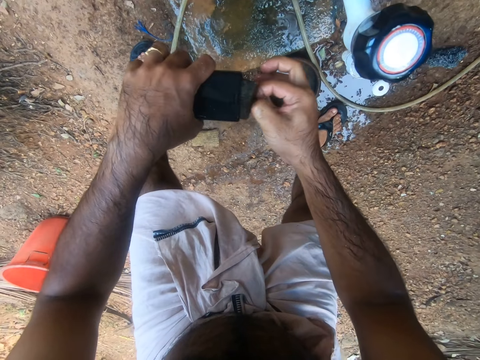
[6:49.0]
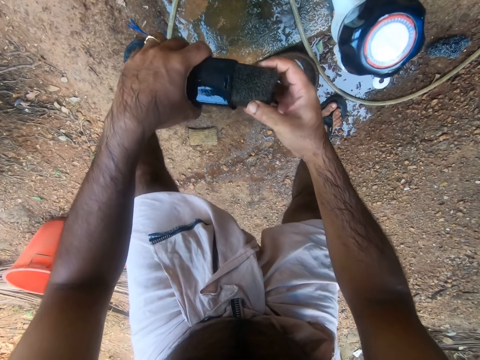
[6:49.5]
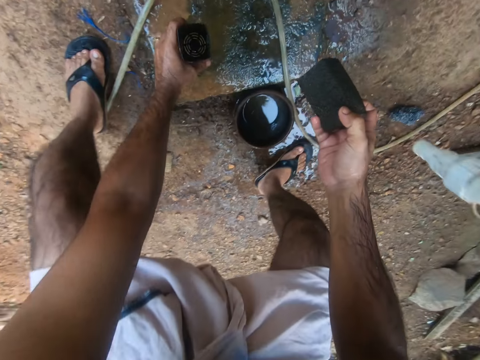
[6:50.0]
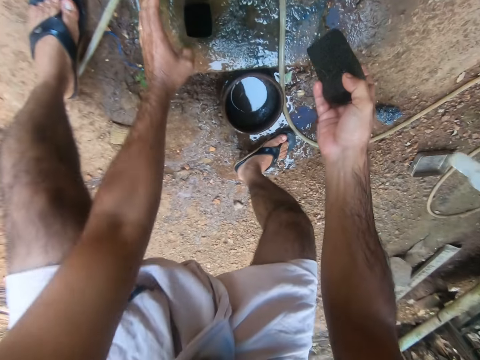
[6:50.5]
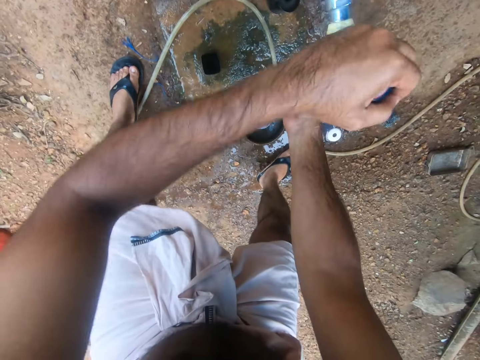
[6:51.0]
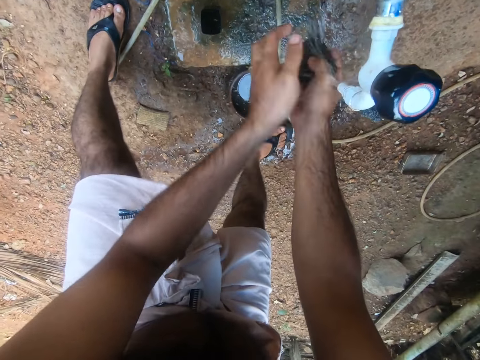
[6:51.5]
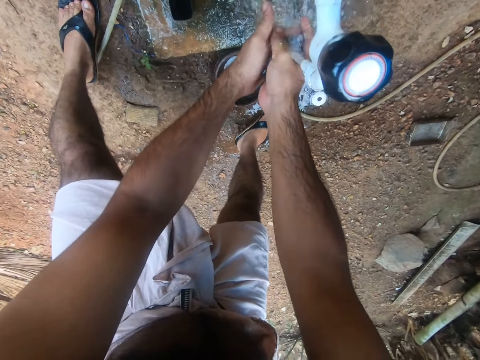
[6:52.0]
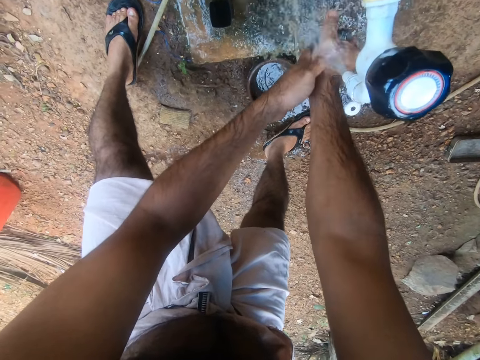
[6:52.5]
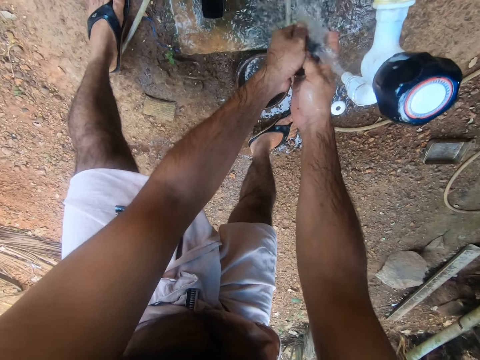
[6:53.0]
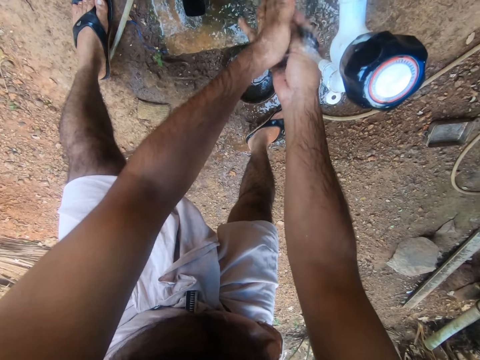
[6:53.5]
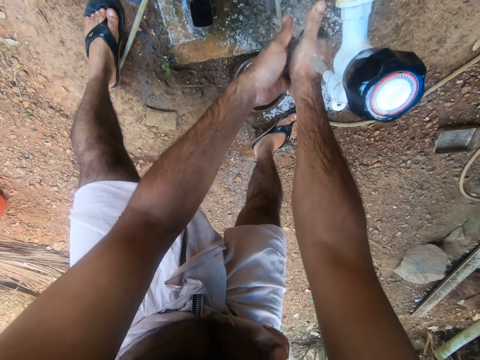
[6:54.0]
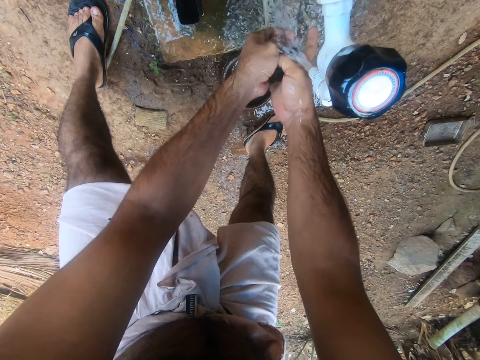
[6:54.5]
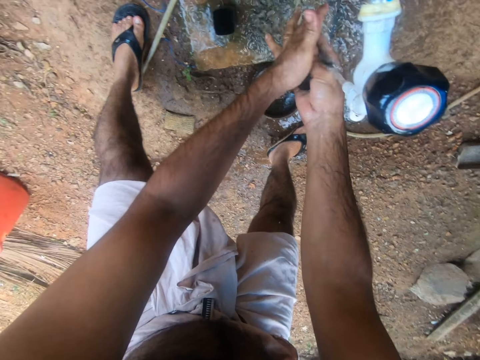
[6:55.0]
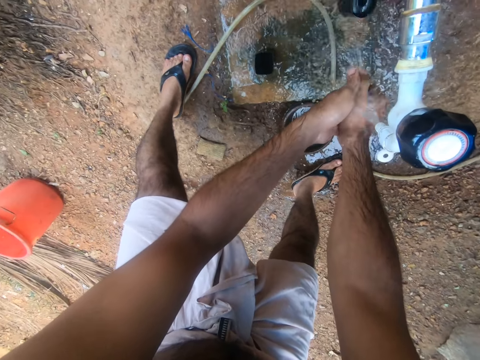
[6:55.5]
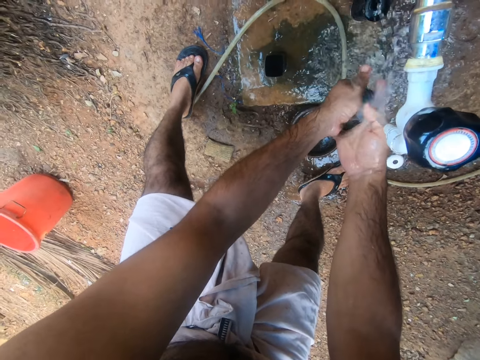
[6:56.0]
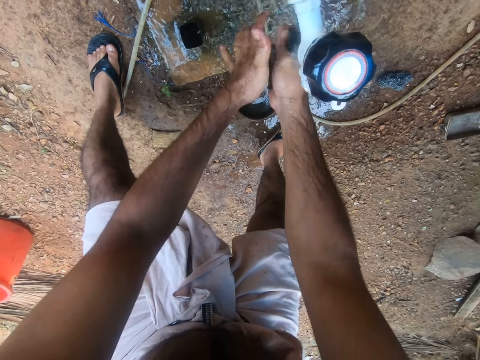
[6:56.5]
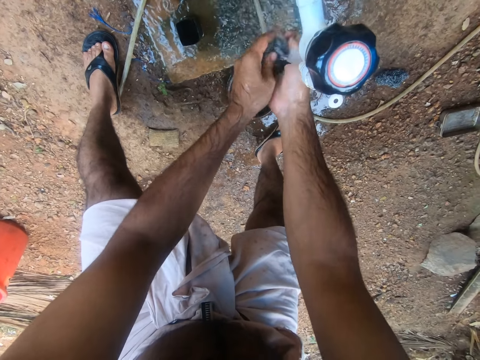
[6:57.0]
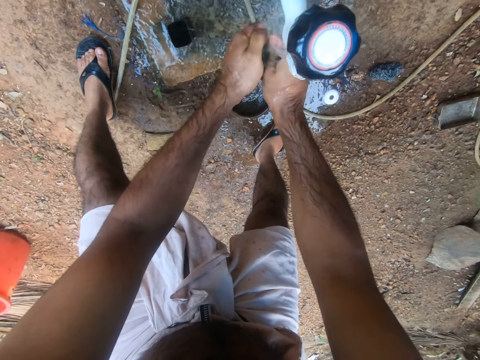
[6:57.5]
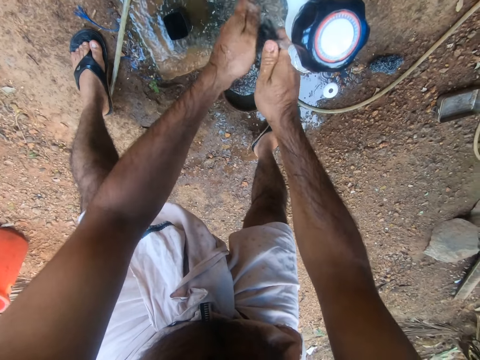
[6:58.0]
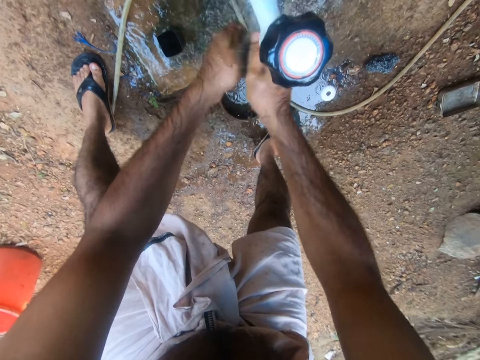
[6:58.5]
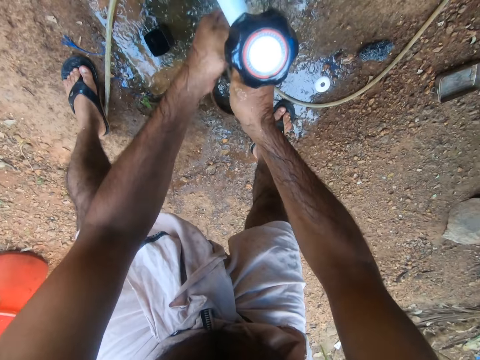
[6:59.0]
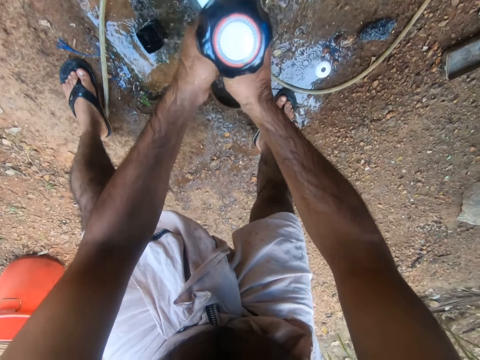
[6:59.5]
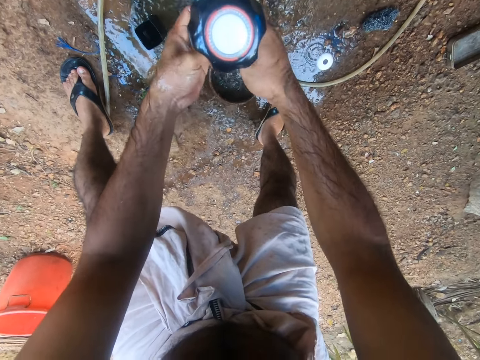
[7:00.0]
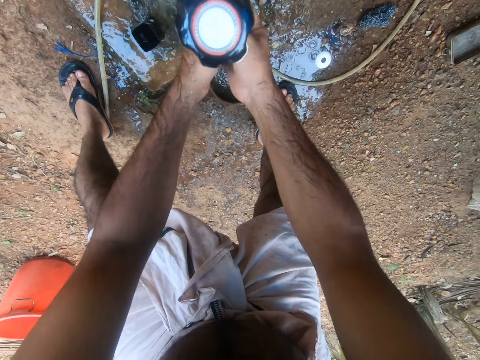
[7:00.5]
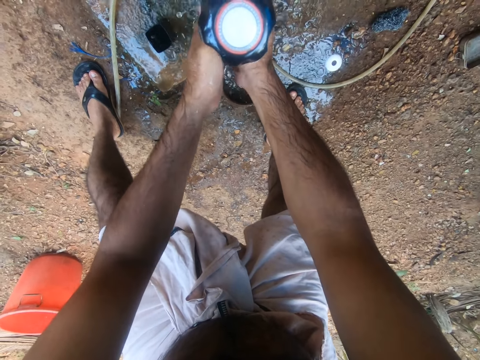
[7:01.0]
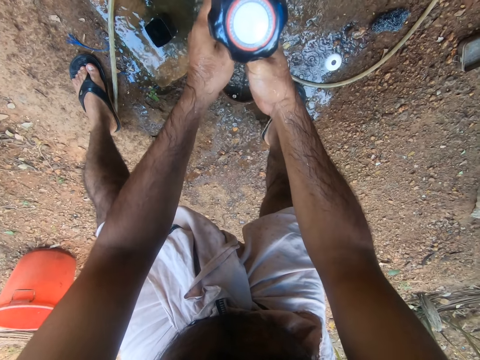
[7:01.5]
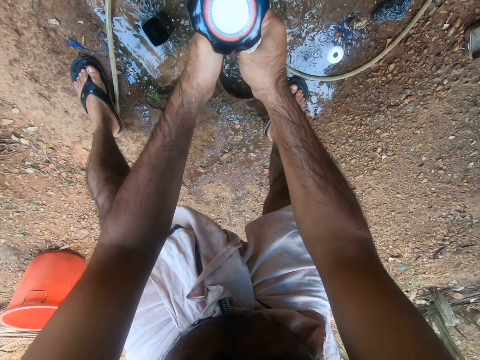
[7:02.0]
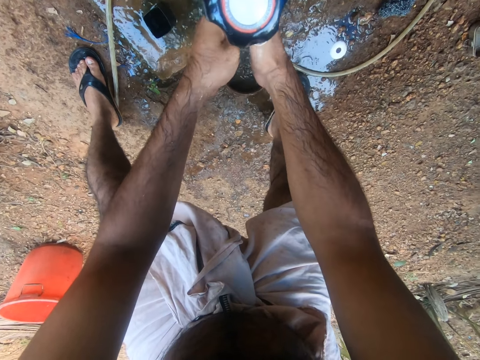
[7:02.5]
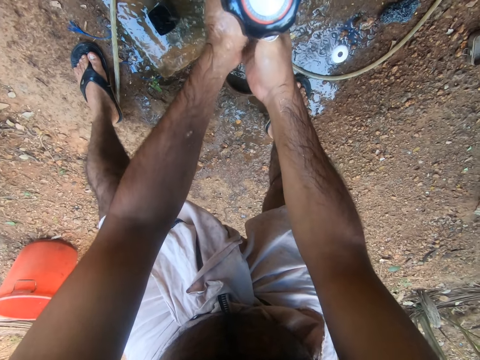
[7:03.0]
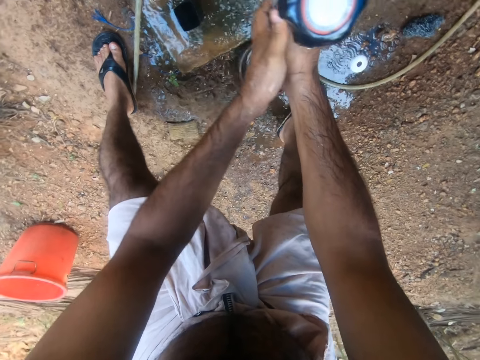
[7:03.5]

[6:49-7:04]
The camera wearer removes the sponge from a container. They put the container on the floor. They open a tap. They wash the sponge.

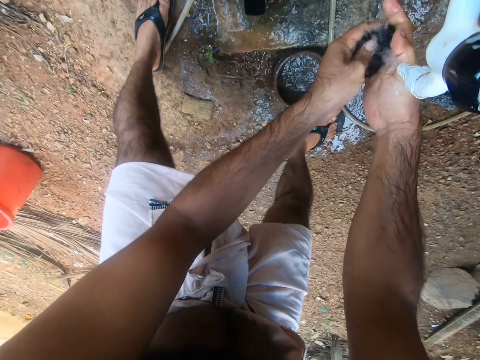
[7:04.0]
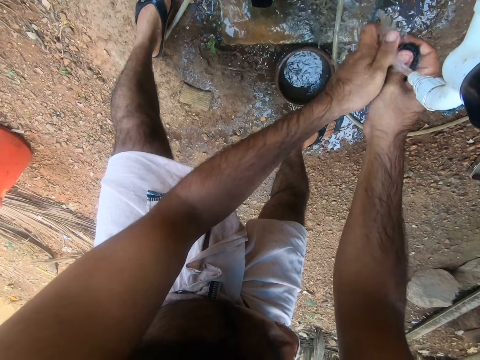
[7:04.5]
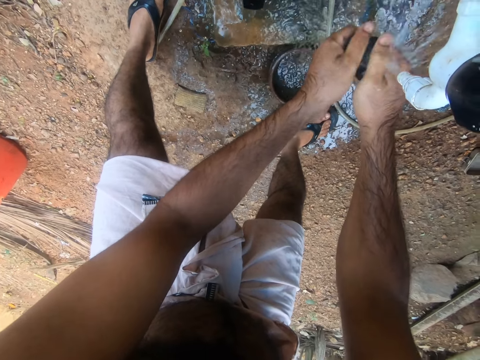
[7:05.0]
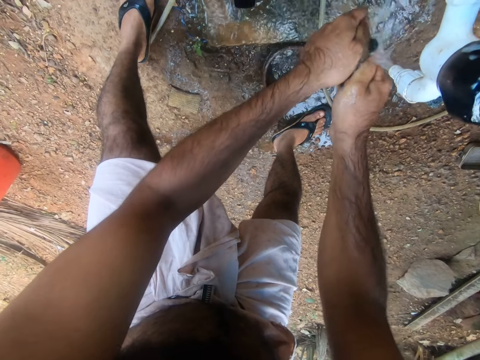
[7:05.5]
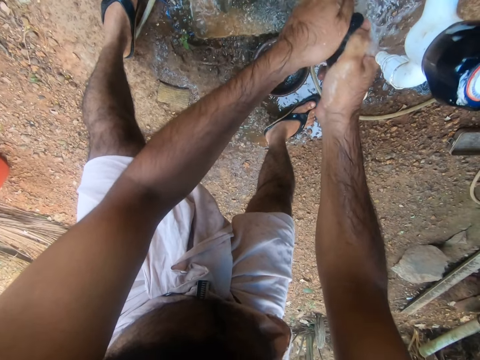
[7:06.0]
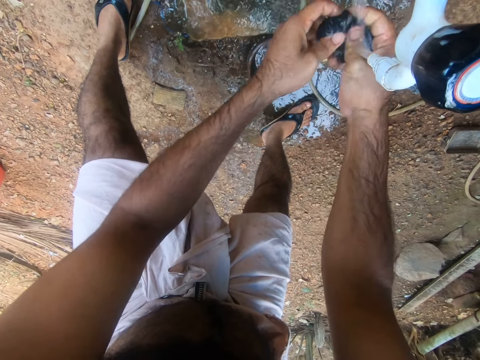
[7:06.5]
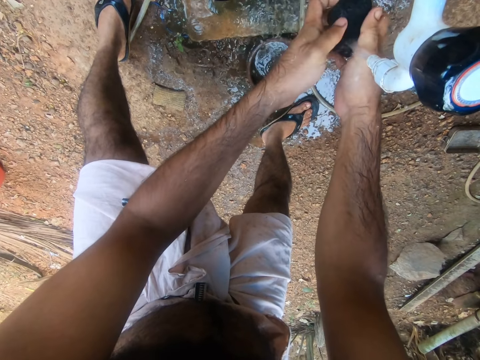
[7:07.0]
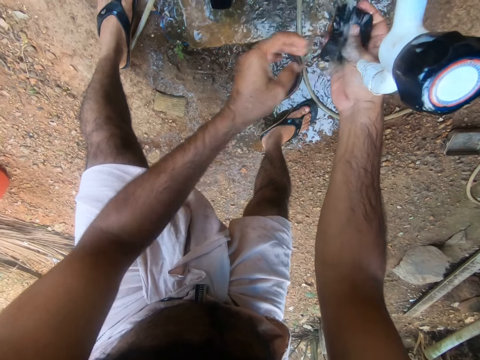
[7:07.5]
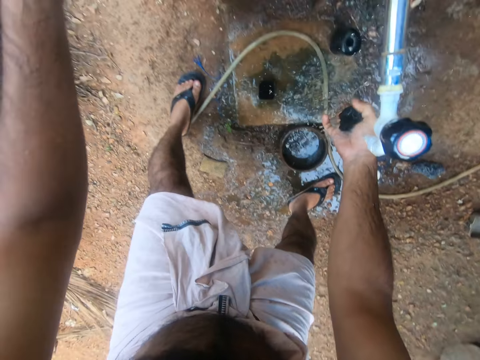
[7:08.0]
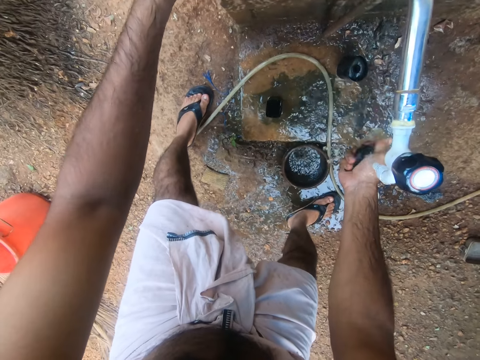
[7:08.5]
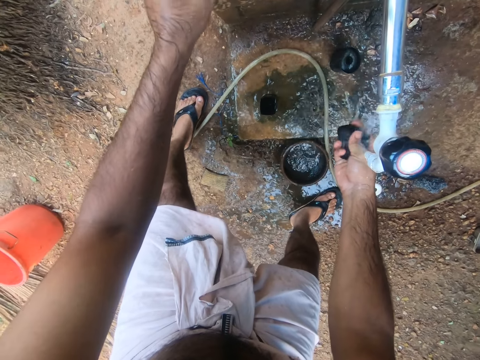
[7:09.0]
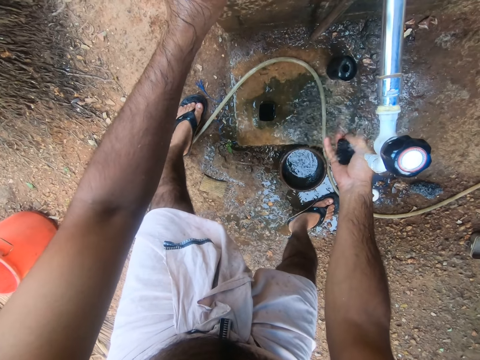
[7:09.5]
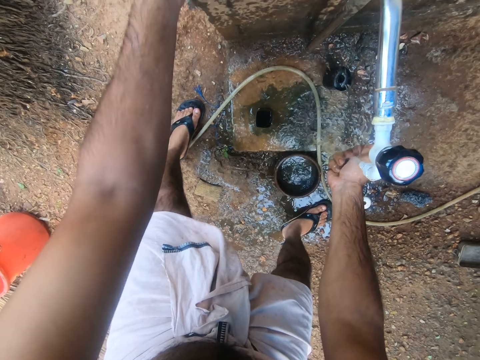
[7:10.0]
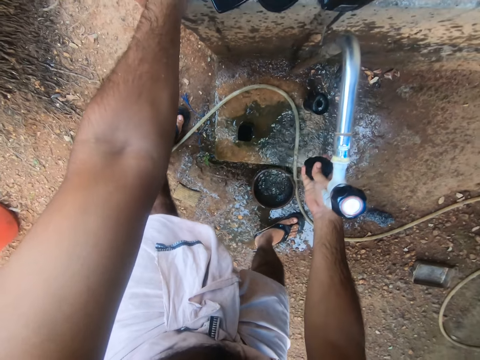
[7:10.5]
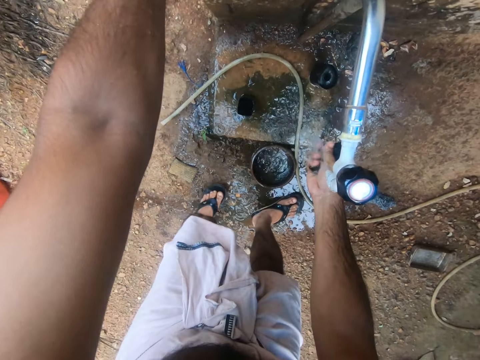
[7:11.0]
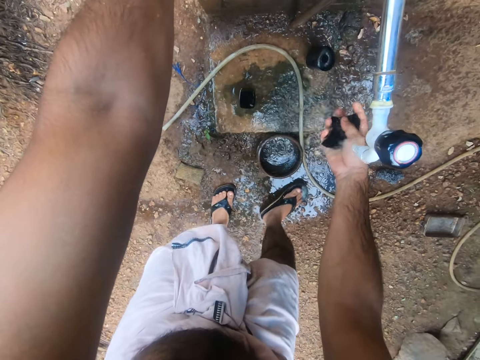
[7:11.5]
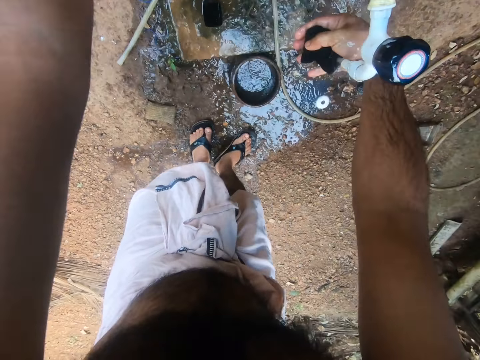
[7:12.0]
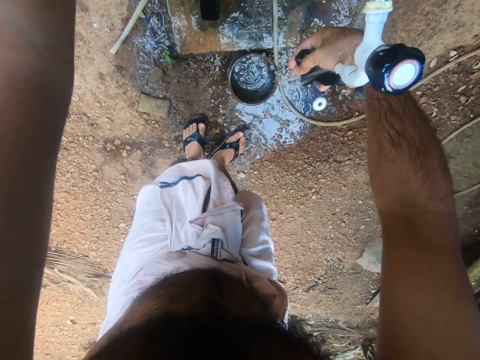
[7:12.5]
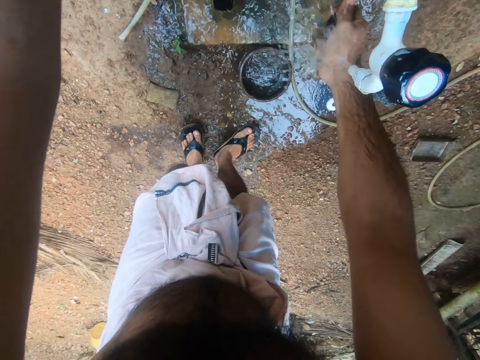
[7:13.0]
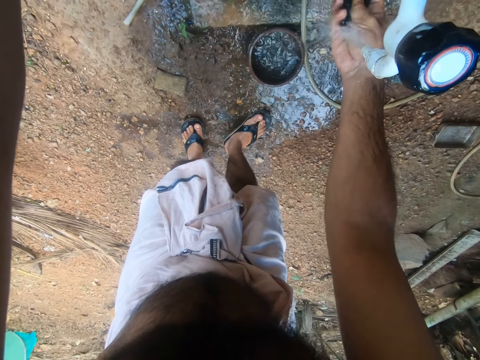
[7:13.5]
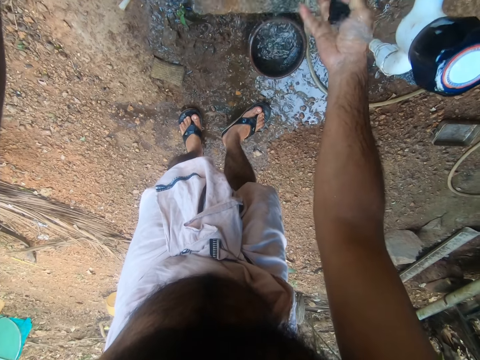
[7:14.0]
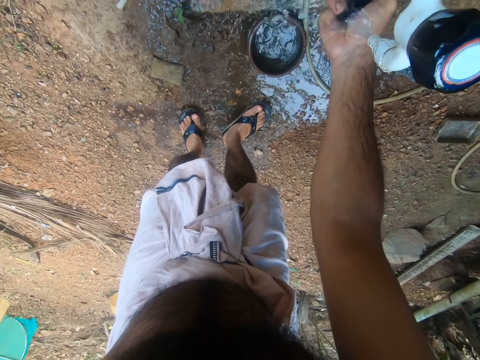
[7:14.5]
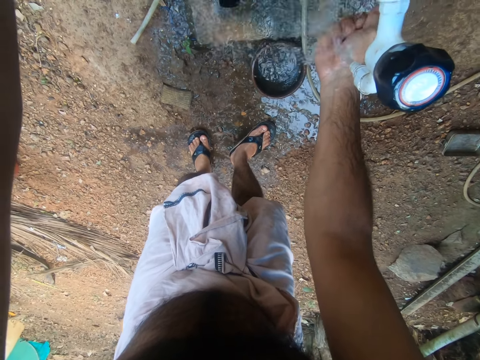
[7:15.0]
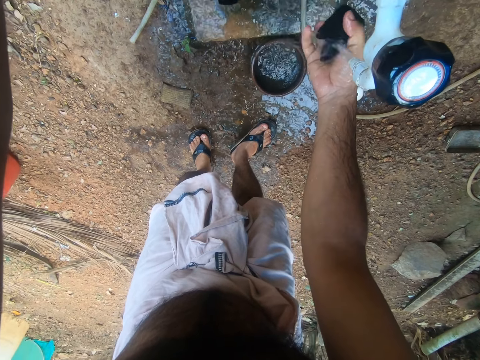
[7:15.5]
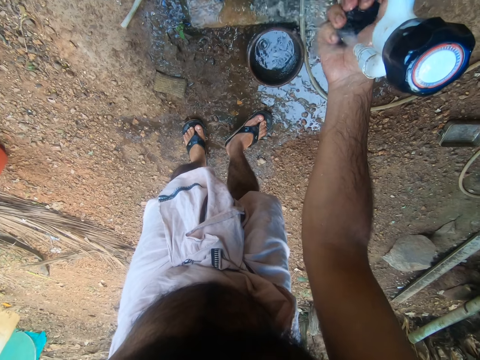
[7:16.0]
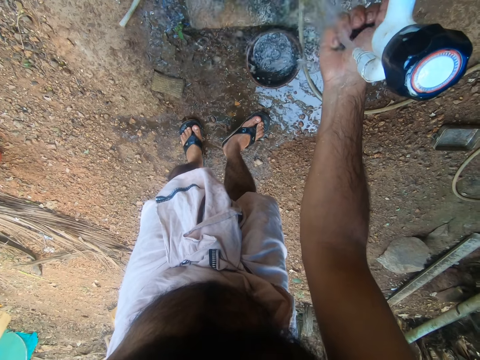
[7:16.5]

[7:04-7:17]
The camera wearer leans on the well.
